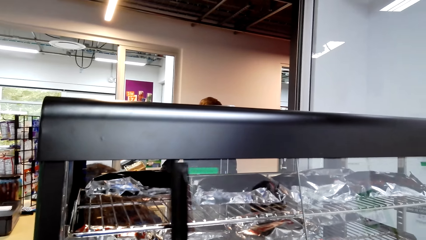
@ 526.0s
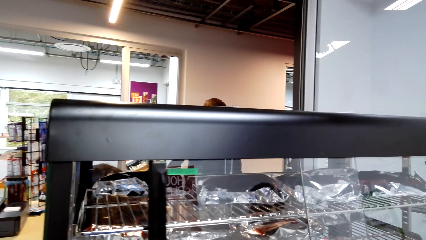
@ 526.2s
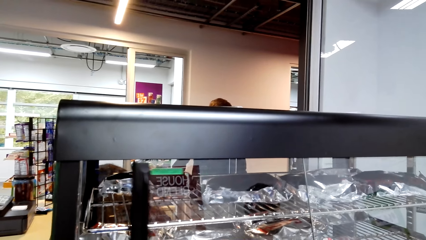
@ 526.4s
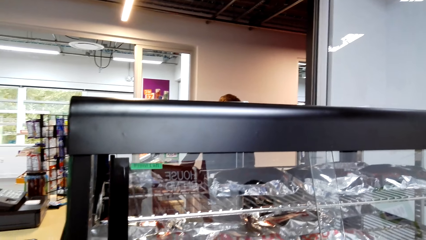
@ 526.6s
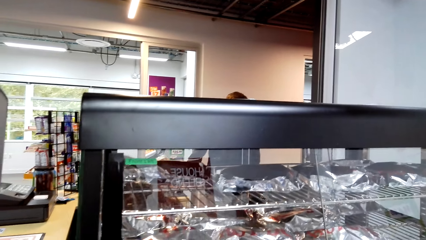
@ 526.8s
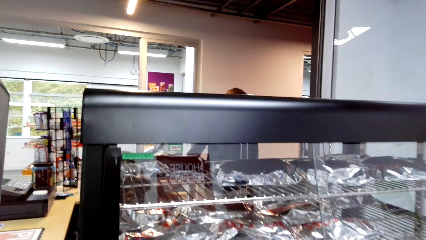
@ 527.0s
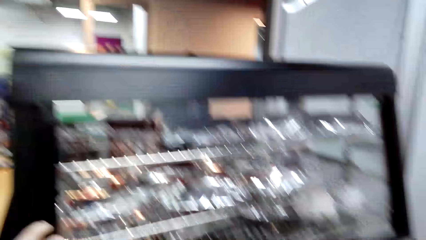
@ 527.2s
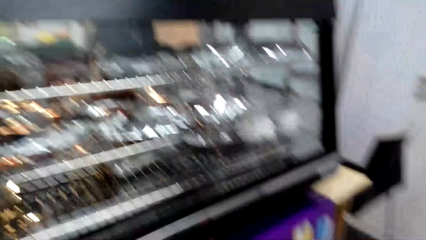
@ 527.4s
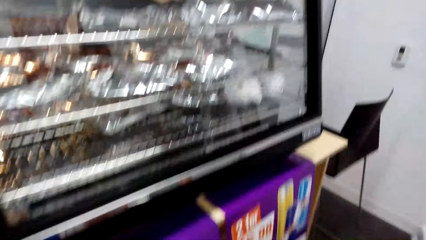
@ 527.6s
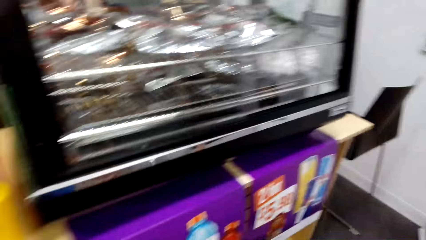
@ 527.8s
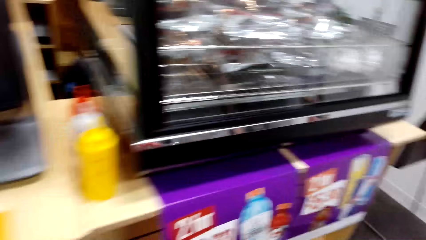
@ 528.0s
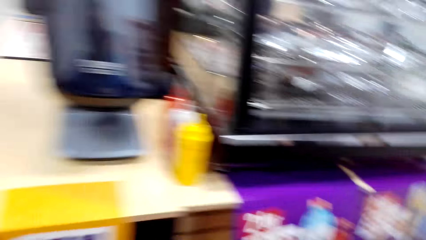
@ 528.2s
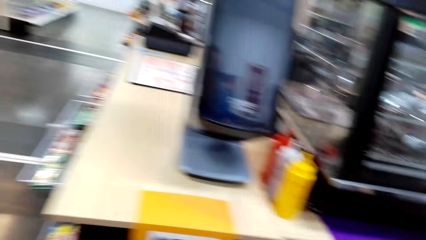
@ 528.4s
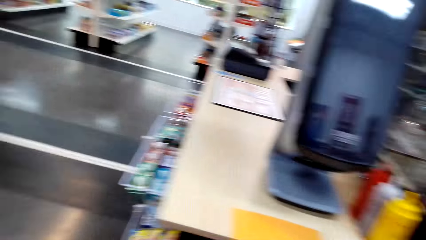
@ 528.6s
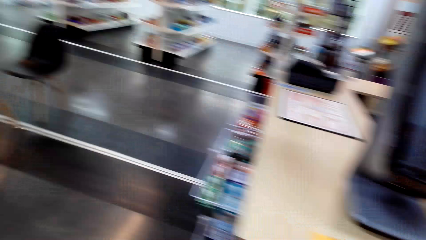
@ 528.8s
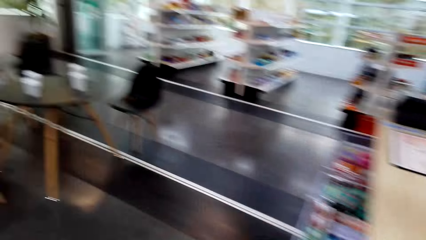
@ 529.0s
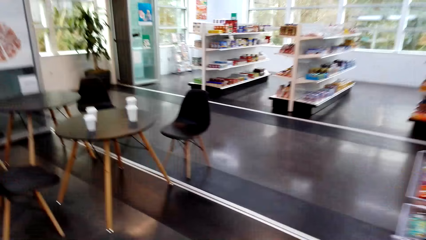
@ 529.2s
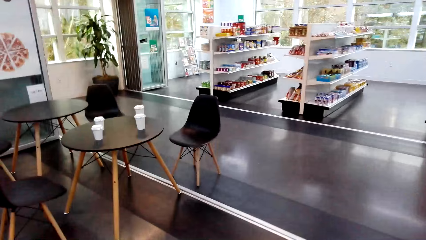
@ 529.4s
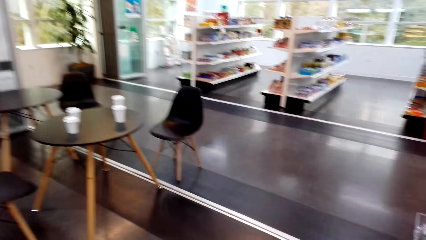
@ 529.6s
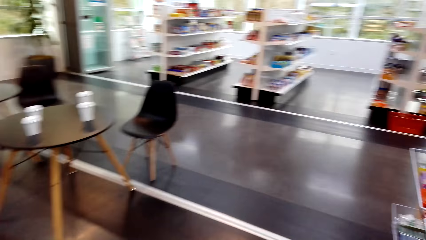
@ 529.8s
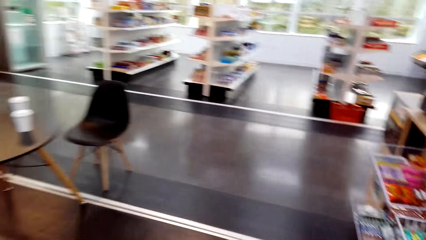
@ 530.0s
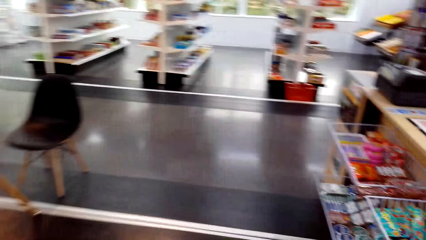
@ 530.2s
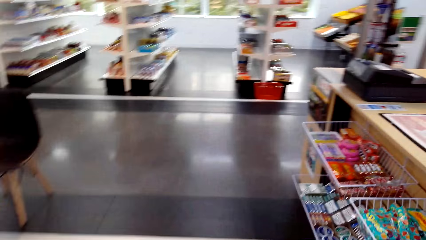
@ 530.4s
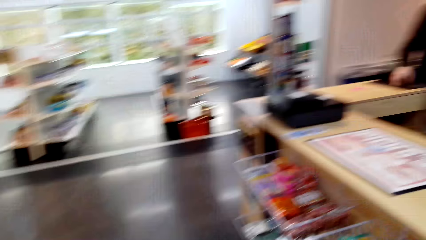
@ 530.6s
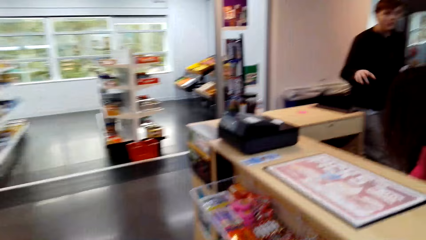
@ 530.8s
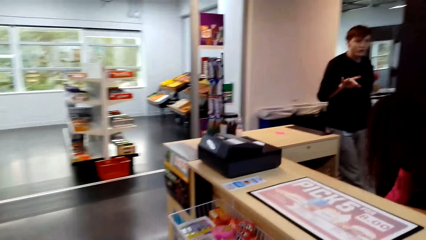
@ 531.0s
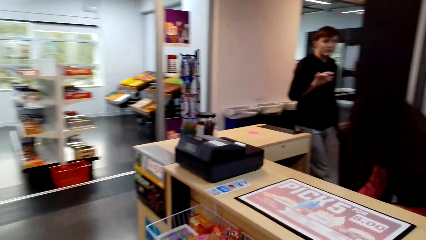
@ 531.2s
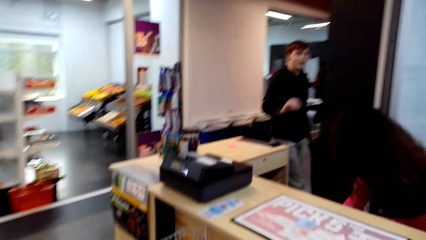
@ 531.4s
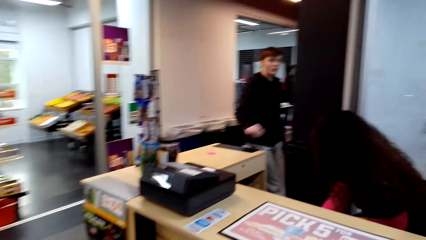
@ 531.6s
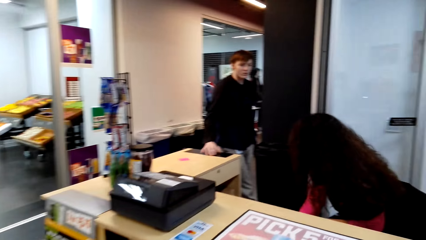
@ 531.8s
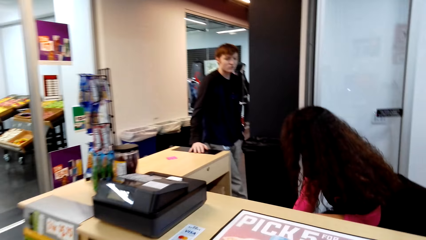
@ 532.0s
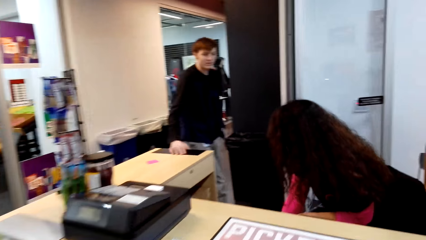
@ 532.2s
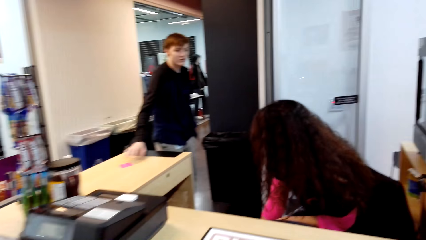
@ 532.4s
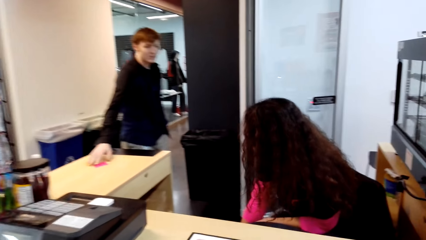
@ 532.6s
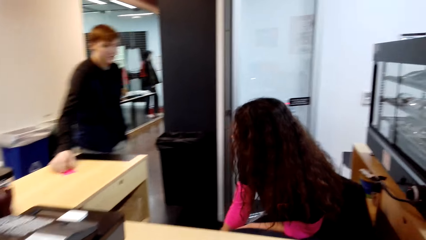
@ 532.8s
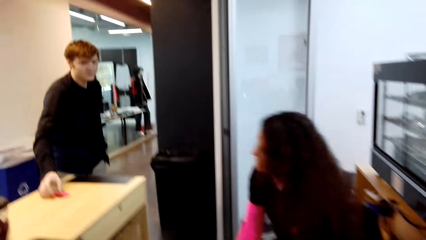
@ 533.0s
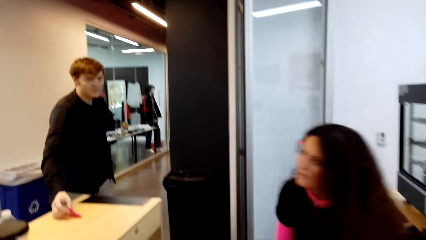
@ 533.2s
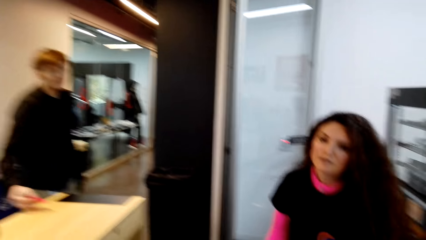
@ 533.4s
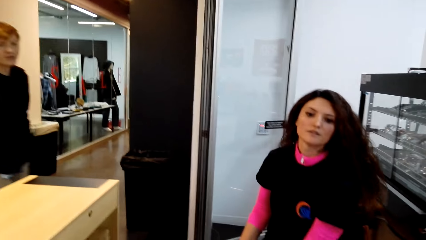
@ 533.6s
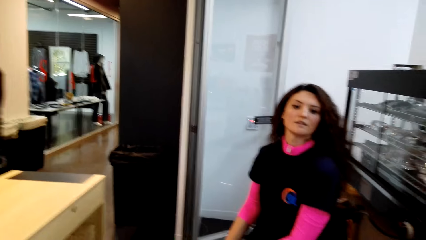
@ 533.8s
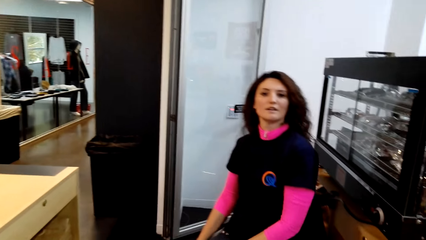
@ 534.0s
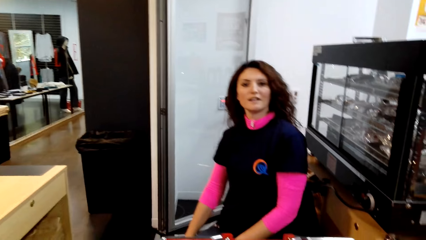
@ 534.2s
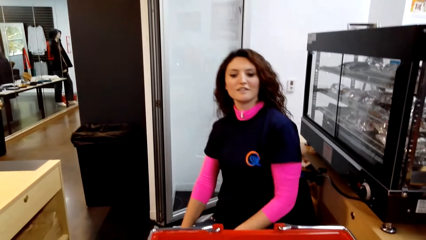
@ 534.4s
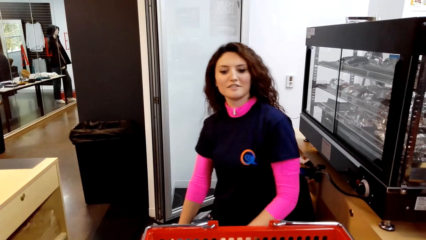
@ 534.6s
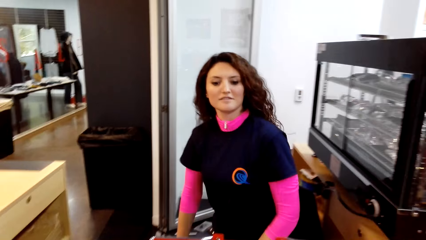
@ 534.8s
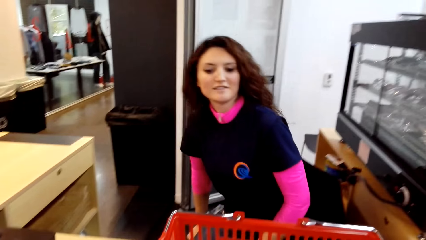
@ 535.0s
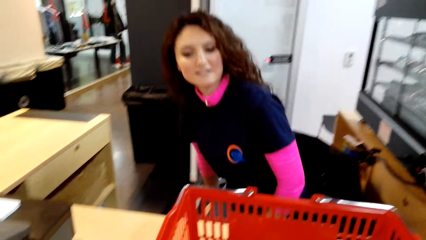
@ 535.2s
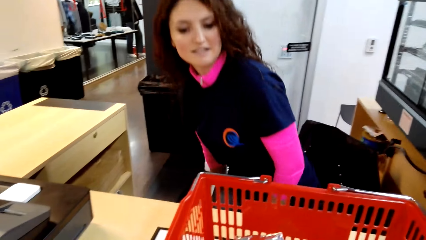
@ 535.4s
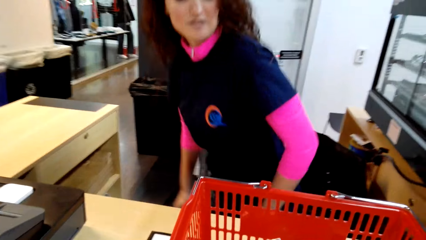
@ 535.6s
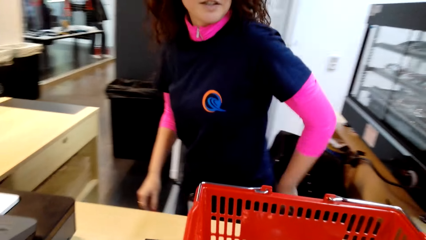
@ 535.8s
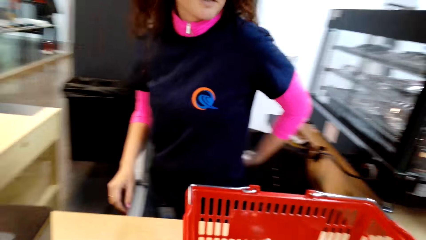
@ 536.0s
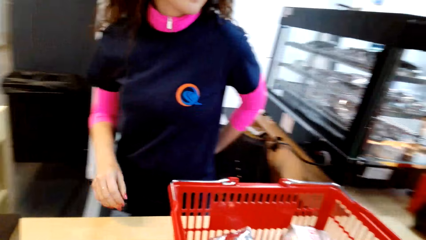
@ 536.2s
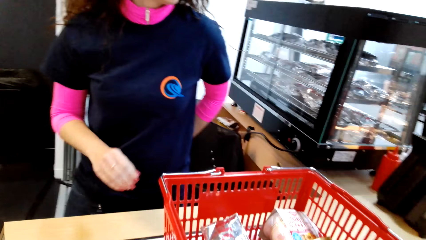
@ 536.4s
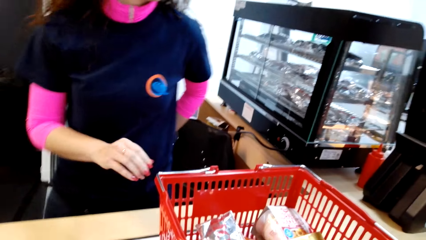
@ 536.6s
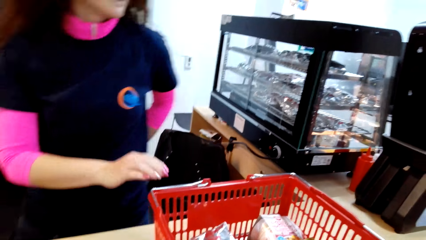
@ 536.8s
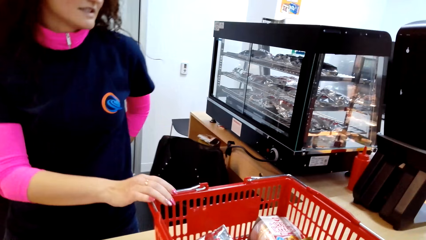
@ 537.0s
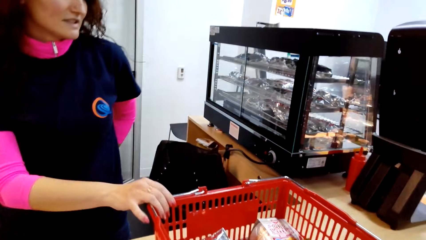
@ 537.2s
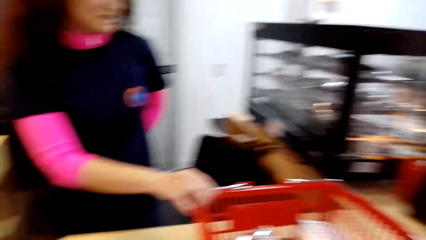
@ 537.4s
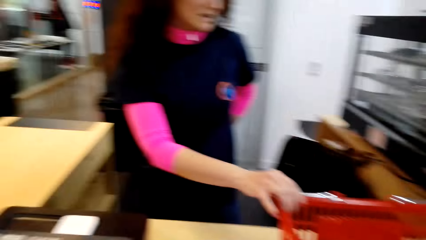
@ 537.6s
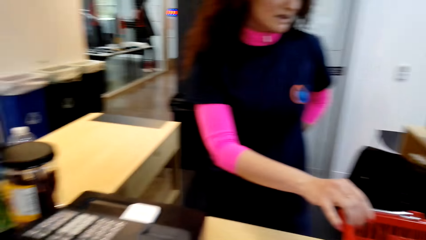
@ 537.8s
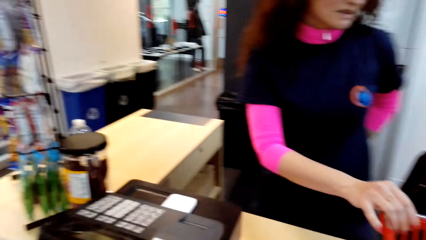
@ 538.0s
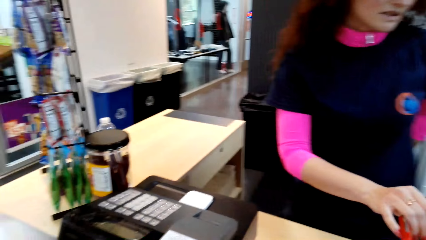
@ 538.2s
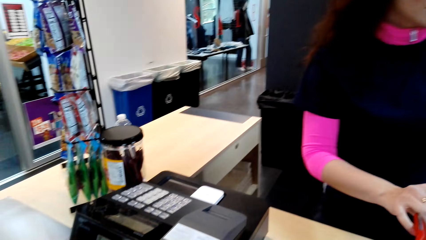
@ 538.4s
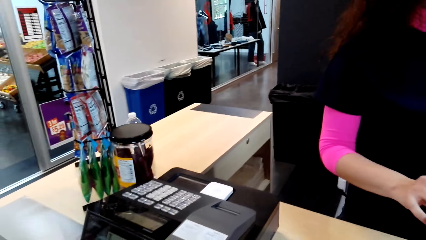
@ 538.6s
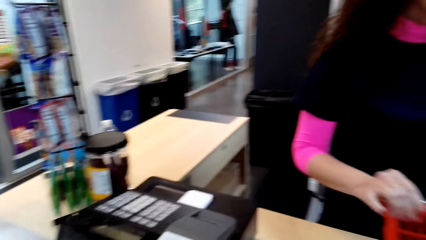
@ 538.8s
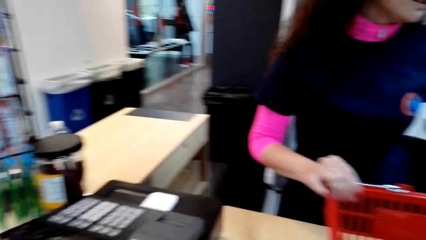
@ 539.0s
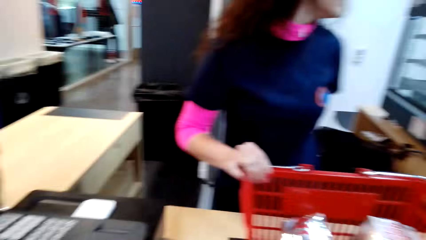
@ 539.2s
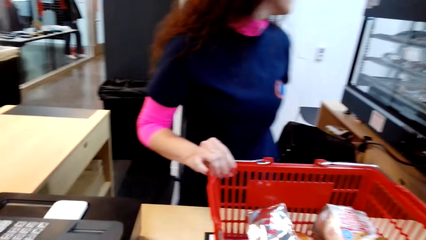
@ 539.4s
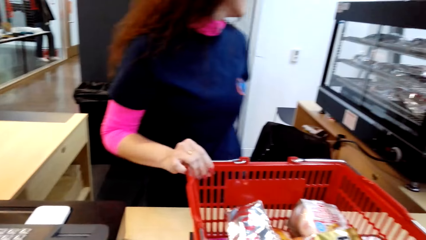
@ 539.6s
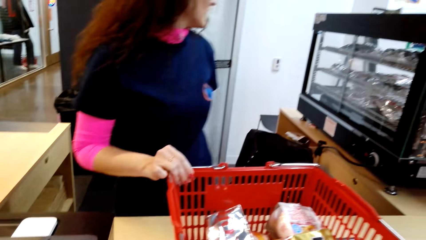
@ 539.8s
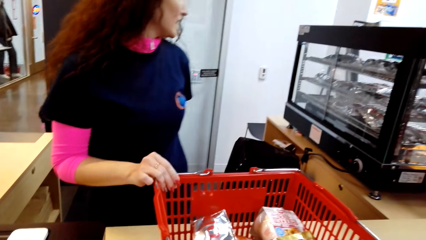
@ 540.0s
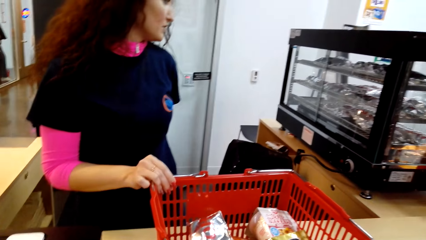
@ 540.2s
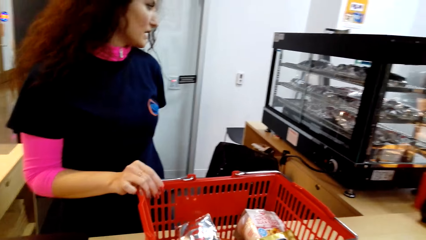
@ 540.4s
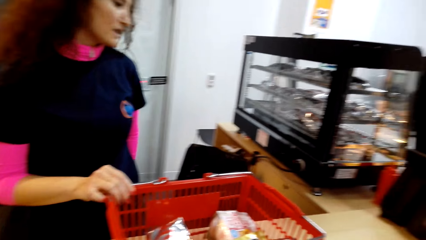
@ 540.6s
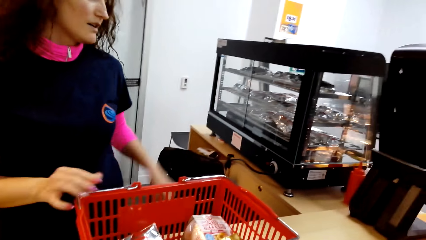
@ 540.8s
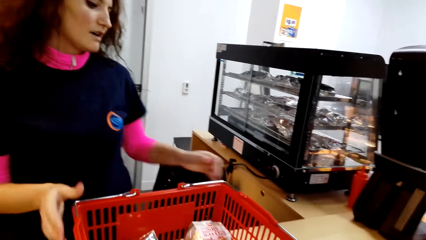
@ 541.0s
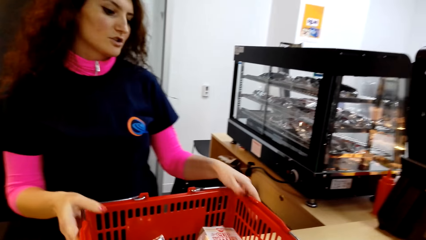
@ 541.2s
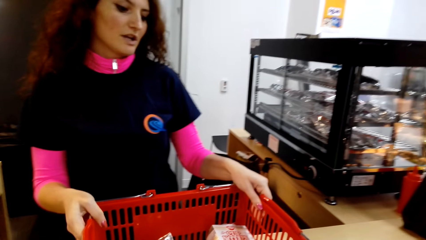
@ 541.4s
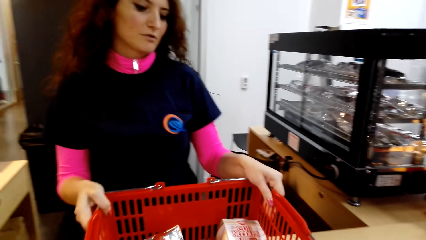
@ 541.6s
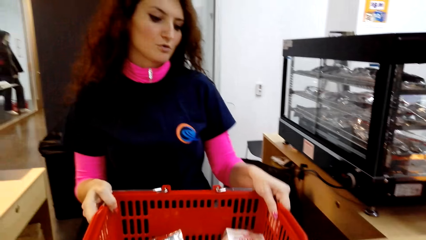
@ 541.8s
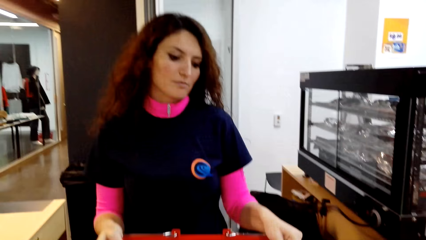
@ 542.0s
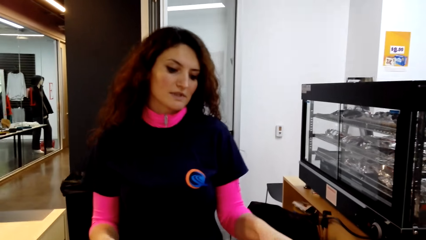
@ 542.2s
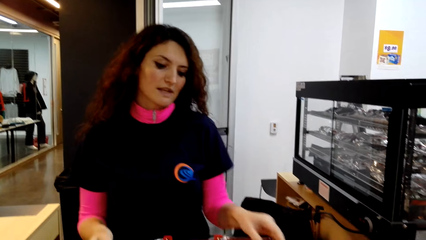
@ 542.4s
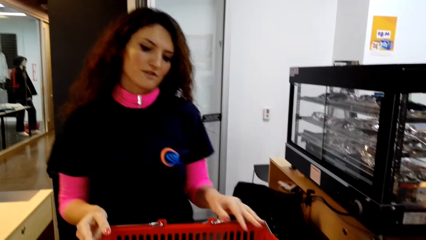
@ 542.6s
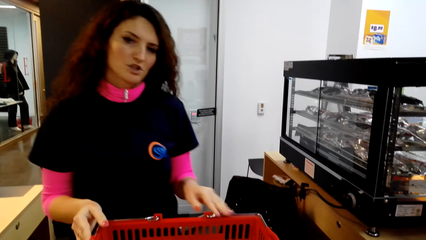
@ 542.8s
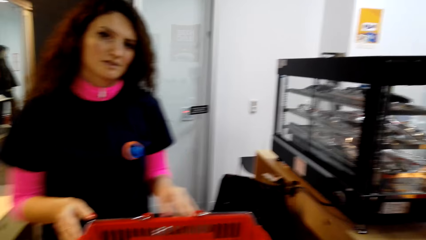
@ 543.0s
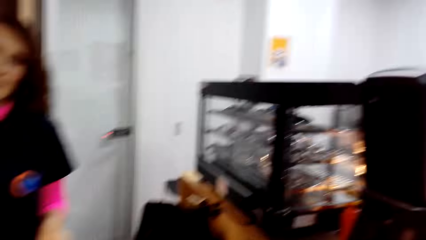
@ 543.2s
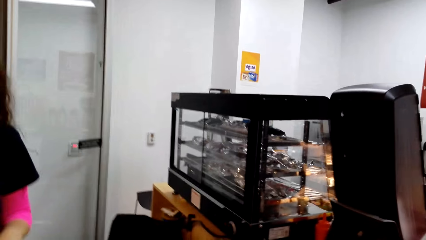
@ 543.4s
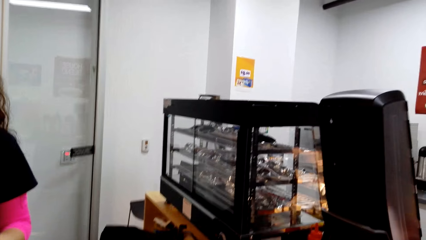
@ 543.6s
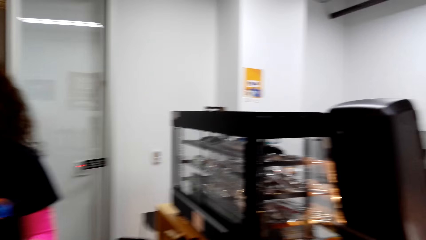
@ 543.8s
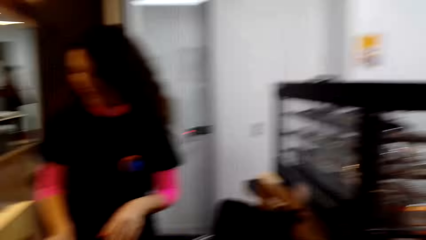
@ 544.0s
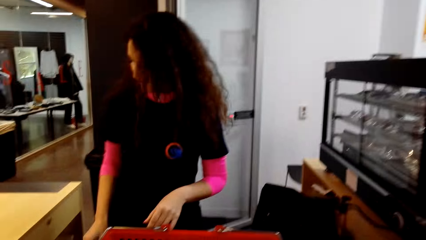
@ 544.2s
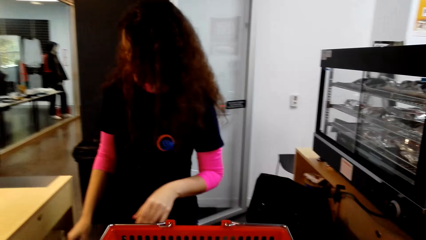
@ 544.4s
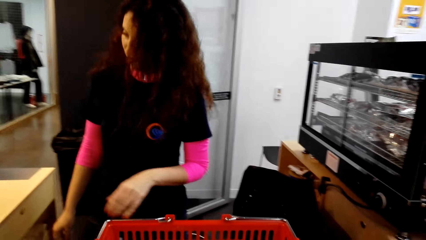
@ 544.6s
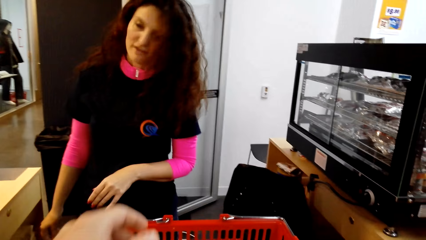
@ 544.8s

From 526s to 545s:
The camera wearer pushes the glass. They close the showcase bread display. They walk towards the counter. They put the basket on the counter. They talk with a lady.
